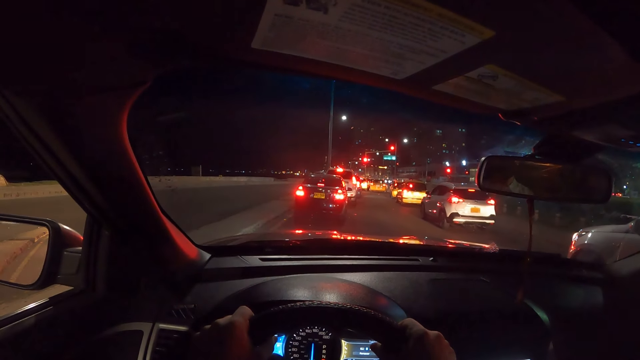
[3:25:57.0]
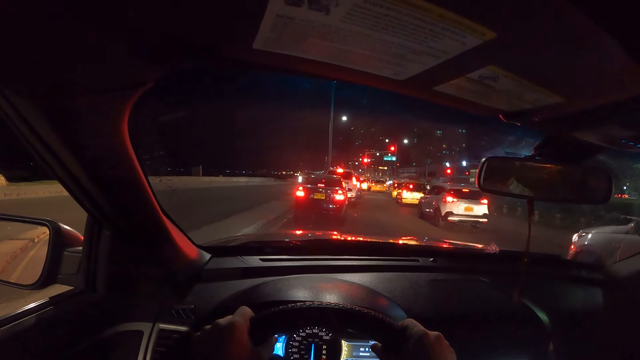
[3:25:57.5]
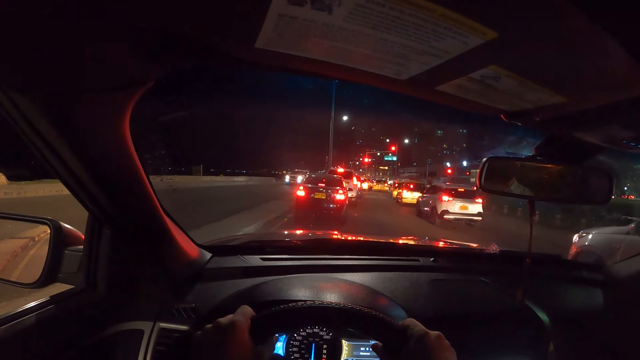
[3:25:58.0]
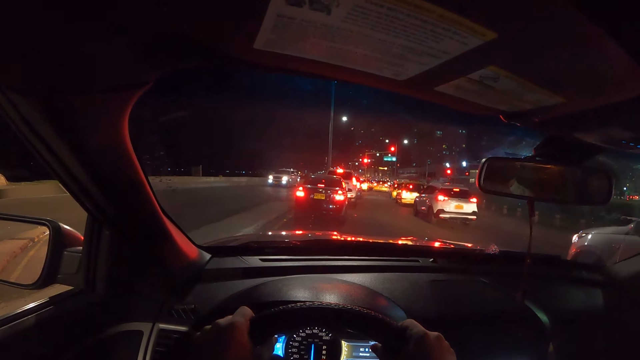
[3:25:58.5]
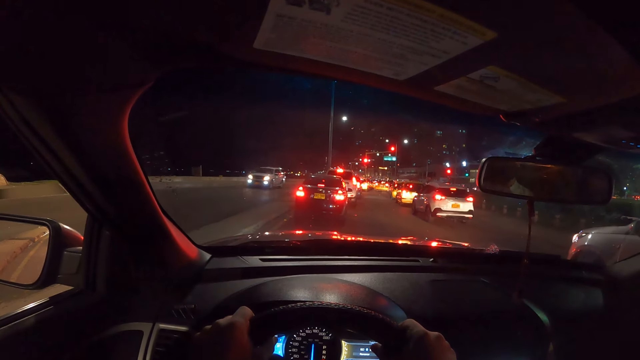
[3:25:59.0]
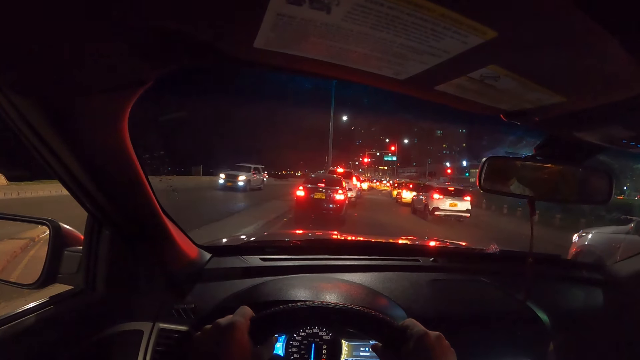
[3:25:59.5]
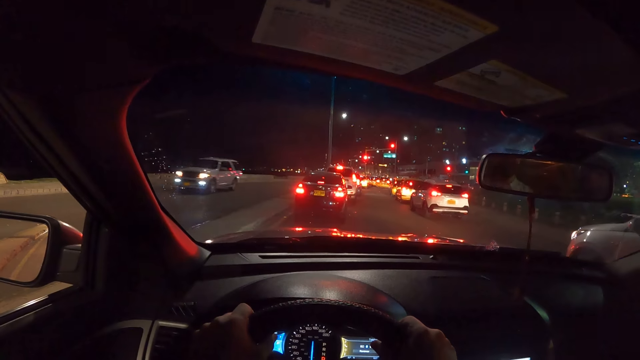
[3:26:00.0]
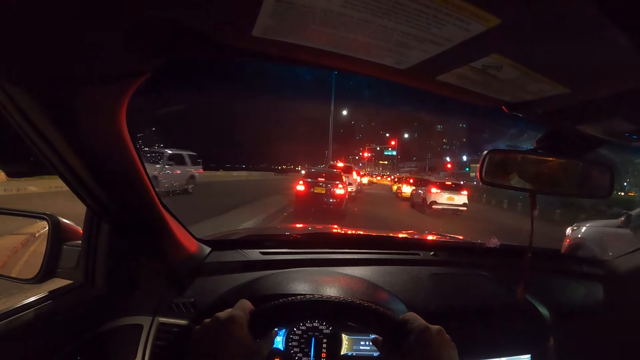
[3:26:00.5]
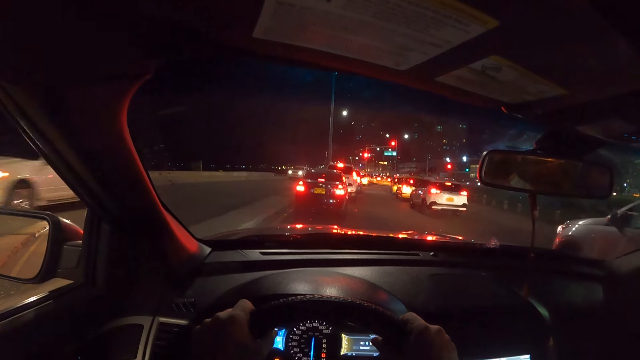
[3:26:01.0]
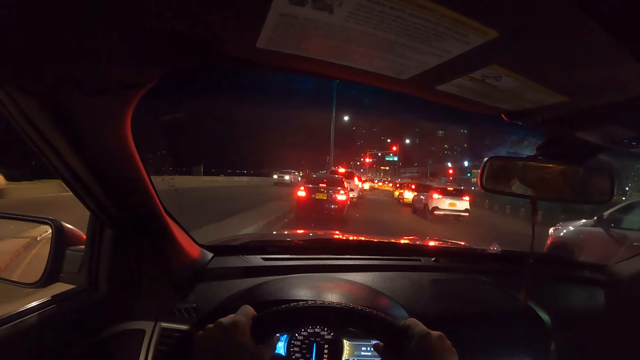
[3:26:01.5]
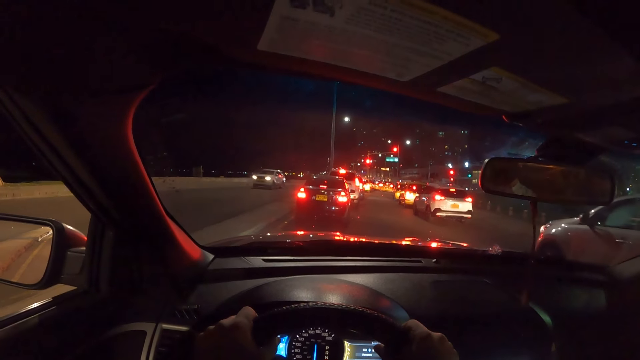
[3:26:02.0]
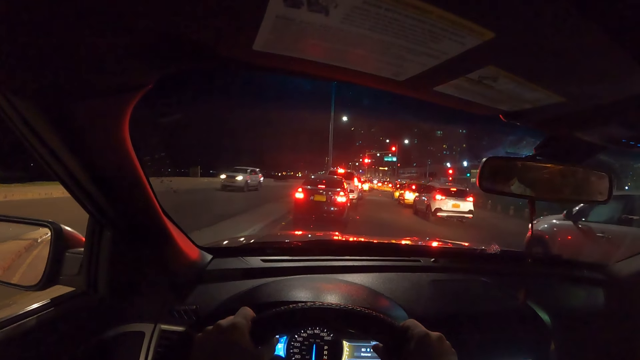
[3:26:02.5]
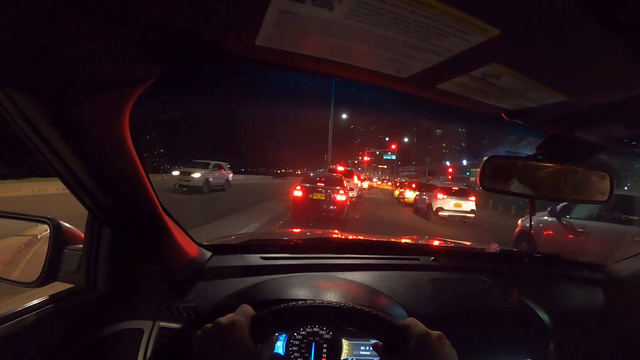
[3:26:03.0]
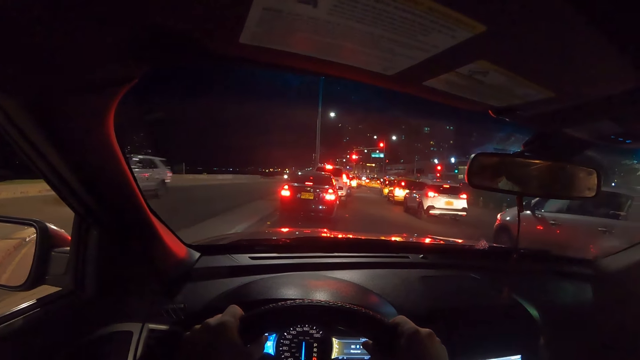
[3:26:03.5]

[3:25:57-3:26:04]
The camera wearer looks around.

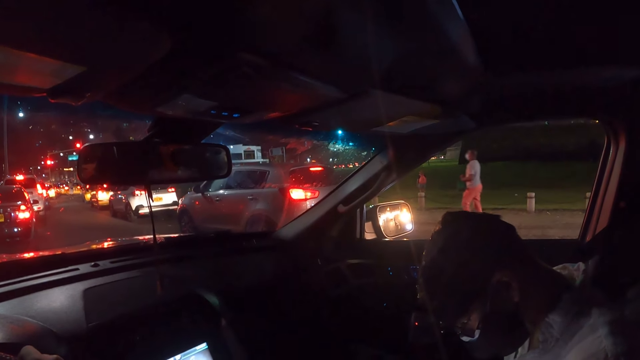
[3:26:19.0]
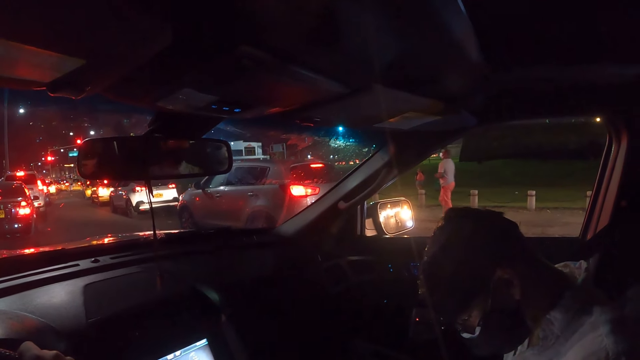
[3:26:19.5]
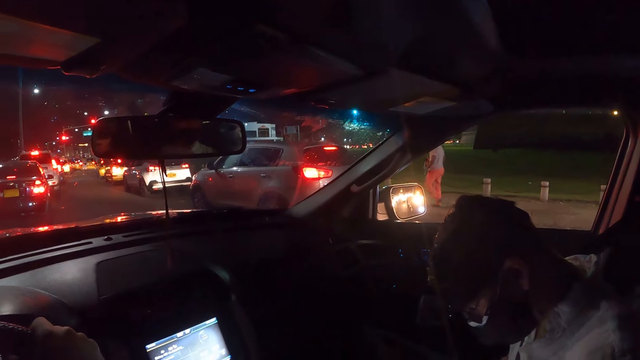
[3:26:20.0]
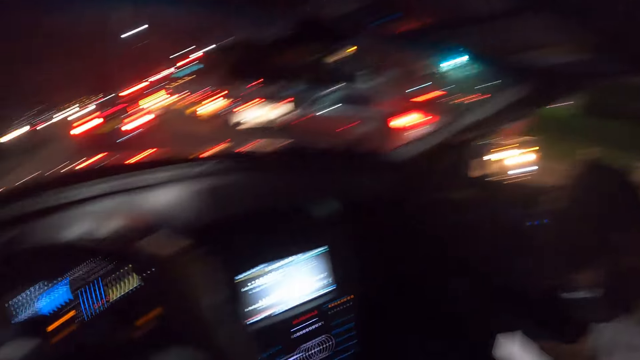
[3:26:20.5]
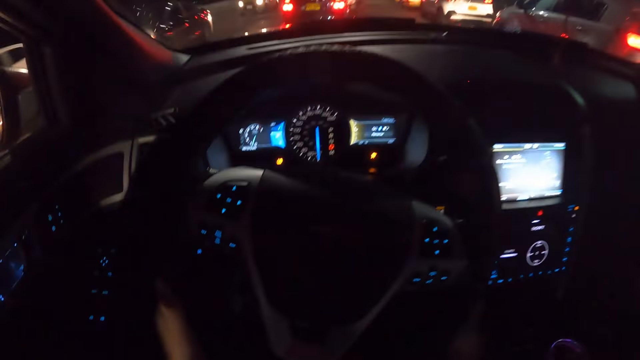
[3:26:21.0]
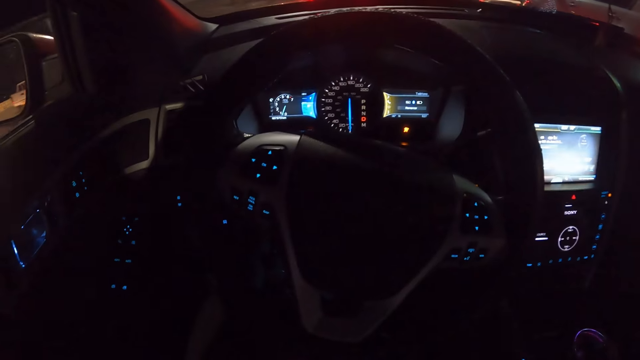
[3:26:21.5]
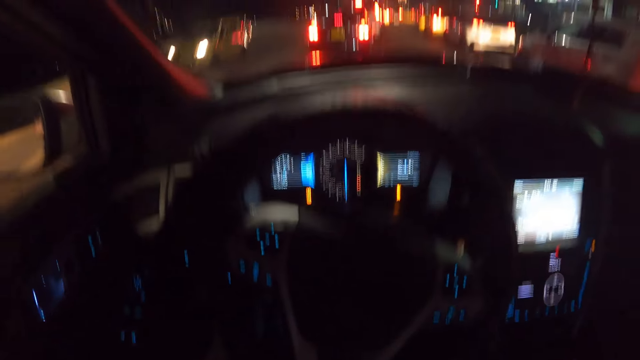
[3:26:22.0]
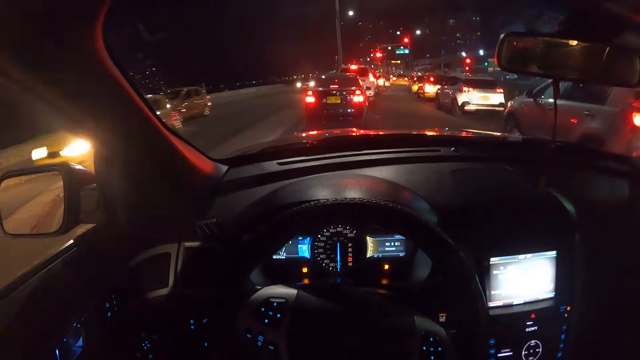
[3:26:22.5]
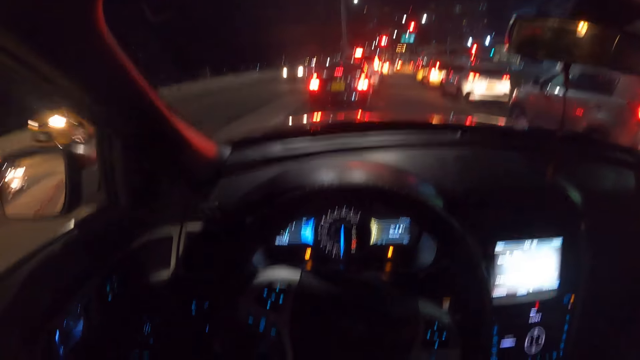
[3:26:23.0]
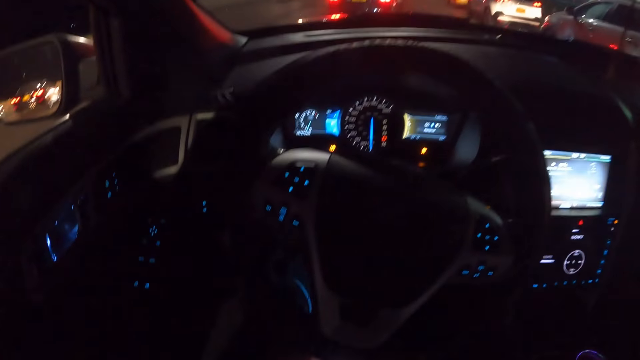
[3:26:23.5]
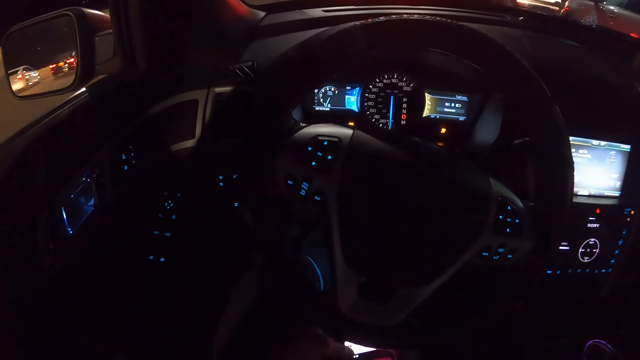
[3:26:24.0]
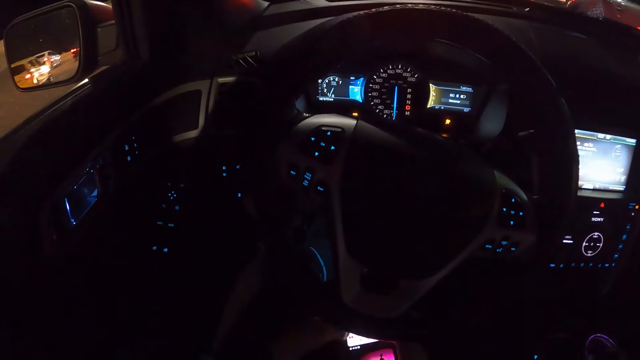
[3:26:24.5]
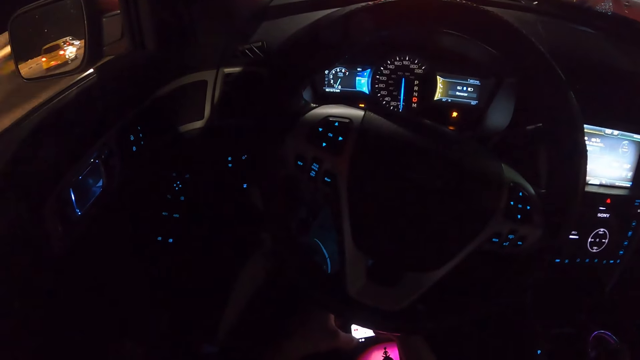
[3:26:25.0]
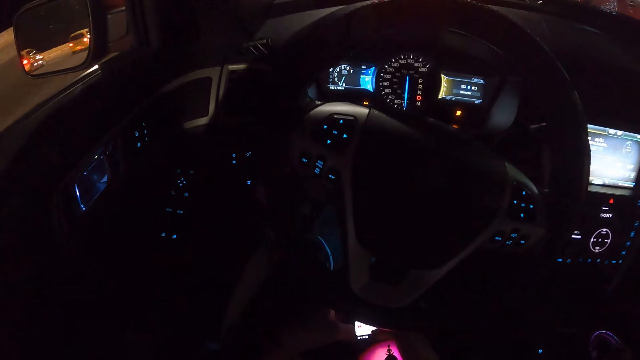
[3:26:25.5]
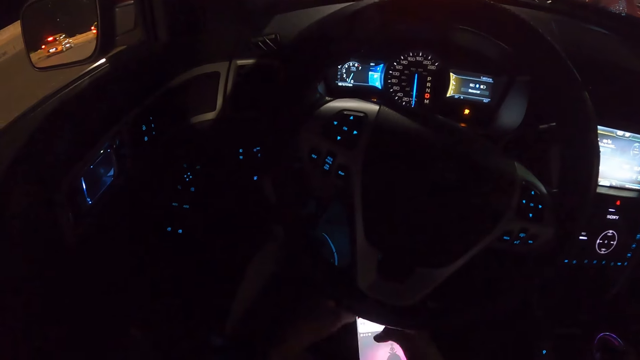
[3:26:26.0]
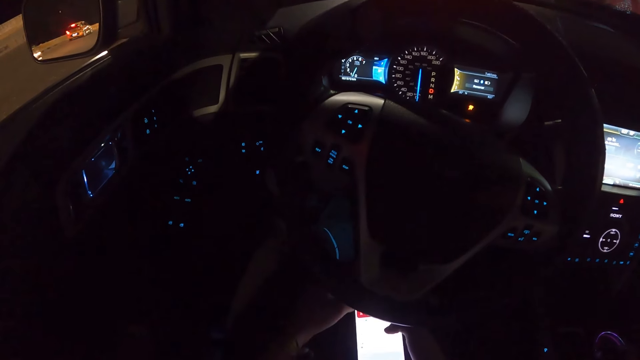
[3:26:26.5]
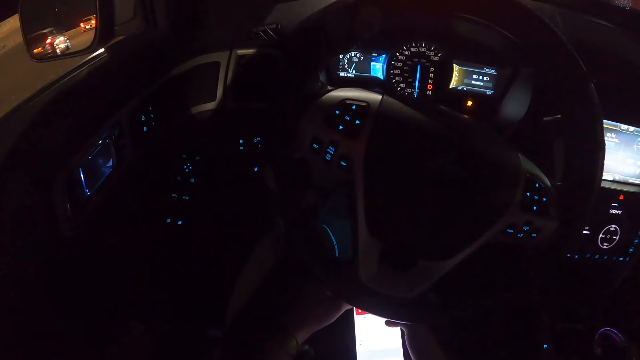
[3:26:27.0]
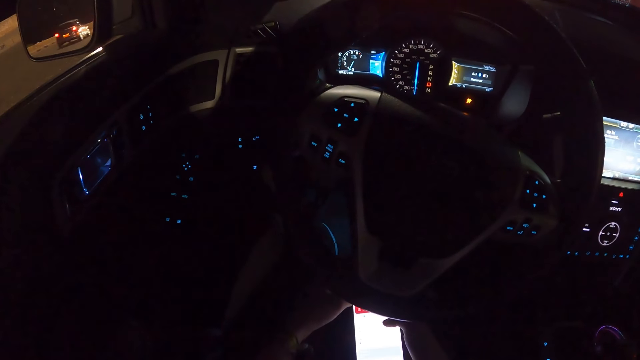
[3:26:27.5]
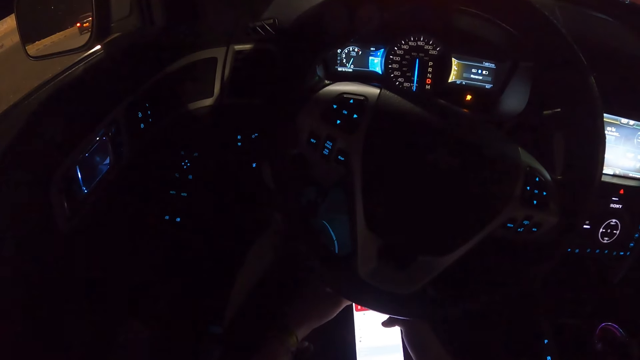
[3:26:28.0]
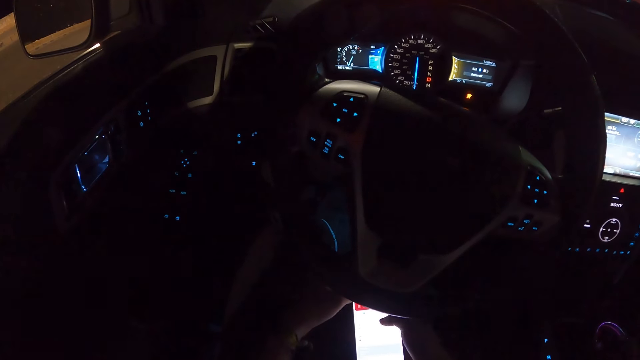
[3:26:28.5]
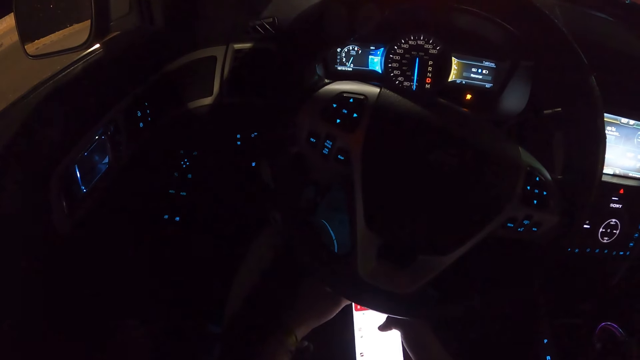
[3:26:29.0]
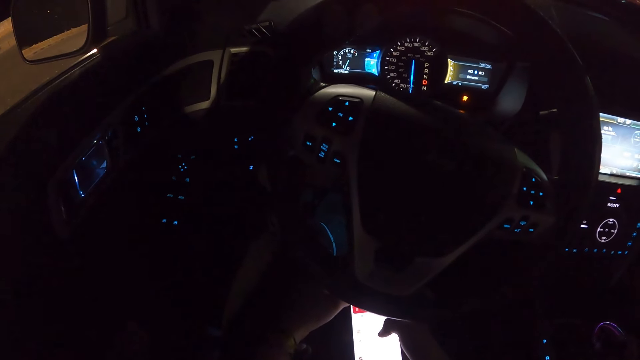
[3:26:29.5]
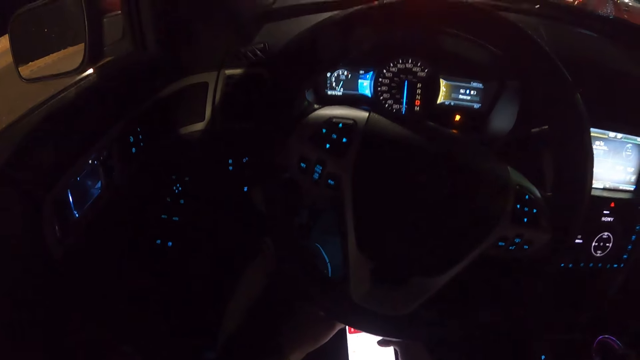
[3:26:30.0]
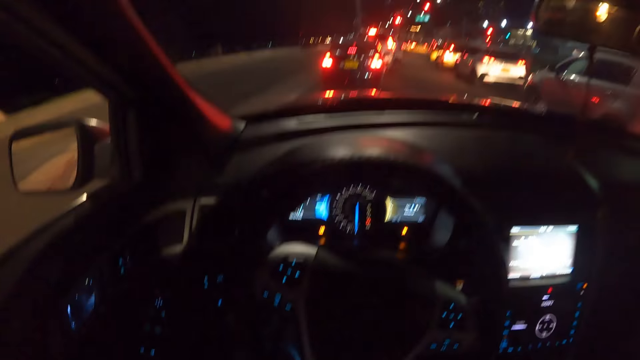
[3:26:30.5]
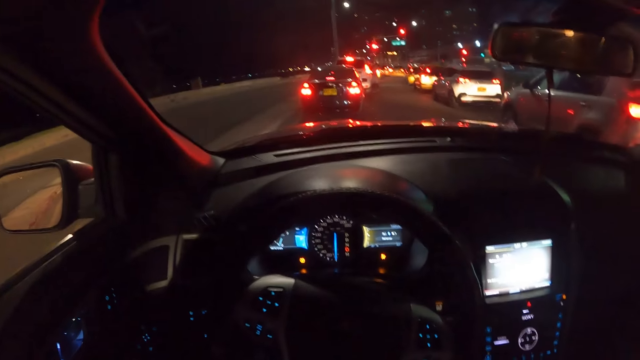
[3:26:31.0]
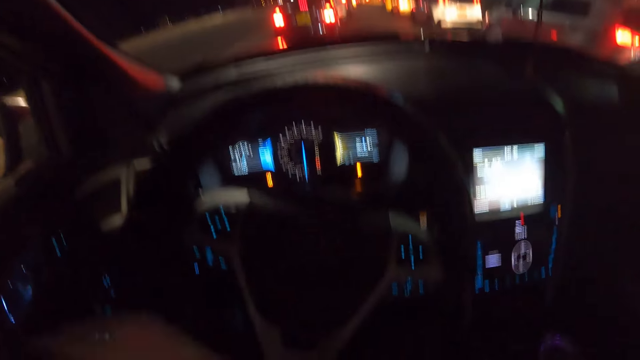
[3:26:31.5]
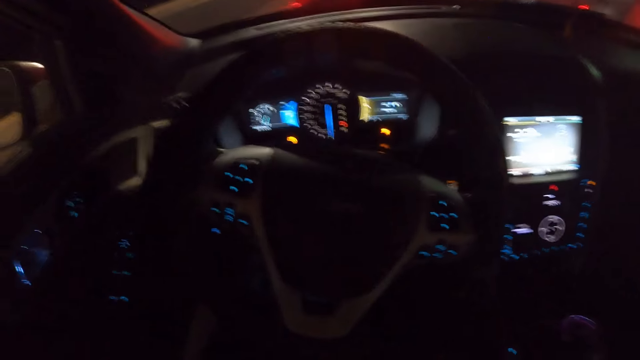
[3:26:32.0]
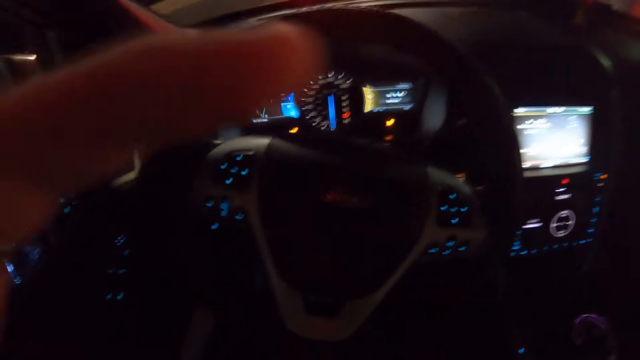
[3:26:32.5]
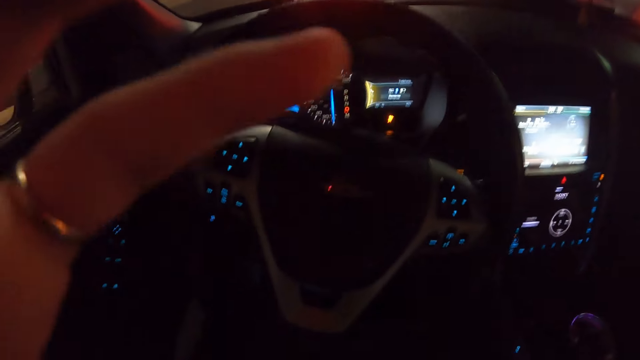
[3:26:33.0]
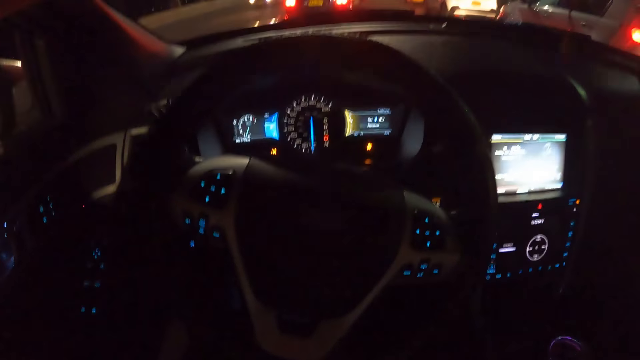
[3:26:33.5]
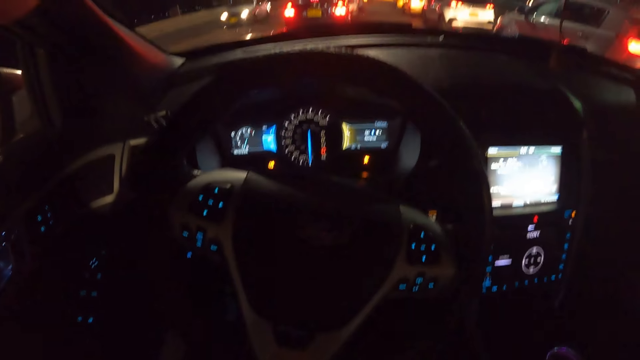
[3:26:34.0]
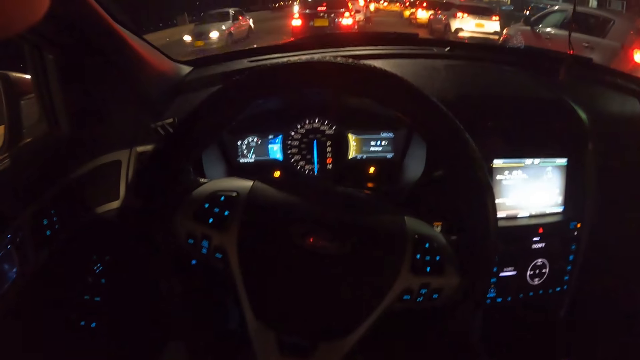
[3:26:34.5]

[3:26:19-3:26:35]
The camera wearer removes both hands from the car steering. He presses the phone with both hands. He presses the phone with his right hand. He uses the phone. He touches his face with his left hand. He lifts his hand.
